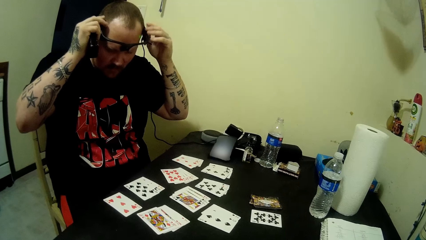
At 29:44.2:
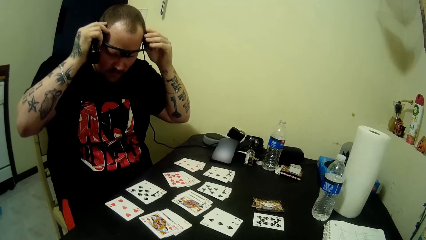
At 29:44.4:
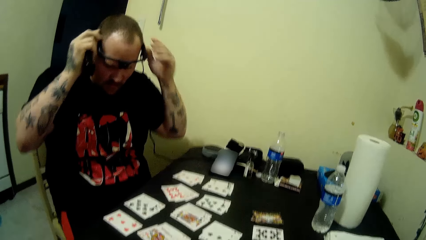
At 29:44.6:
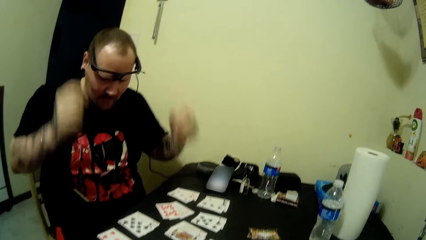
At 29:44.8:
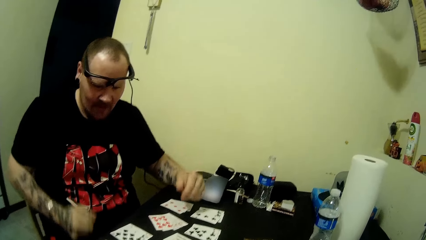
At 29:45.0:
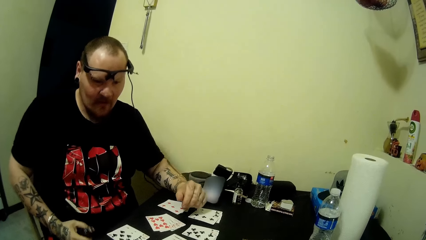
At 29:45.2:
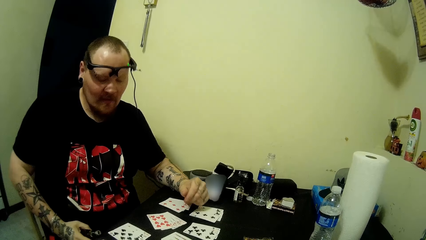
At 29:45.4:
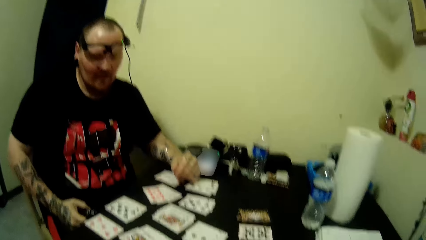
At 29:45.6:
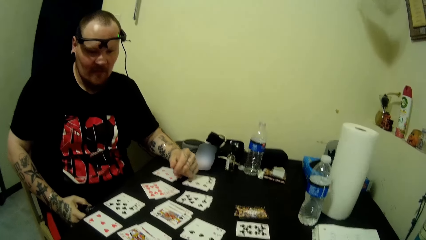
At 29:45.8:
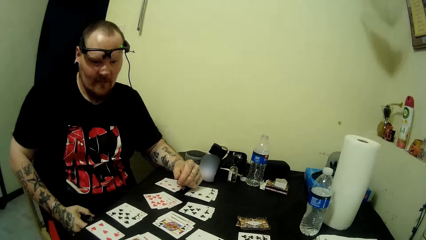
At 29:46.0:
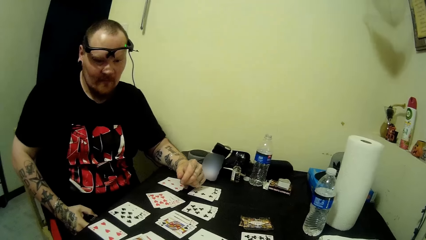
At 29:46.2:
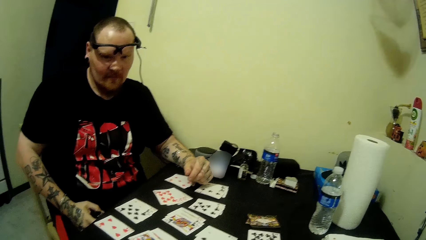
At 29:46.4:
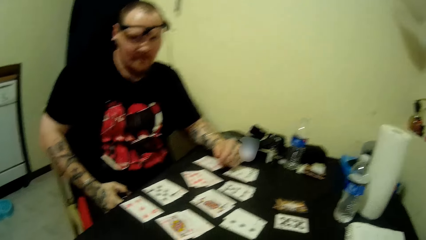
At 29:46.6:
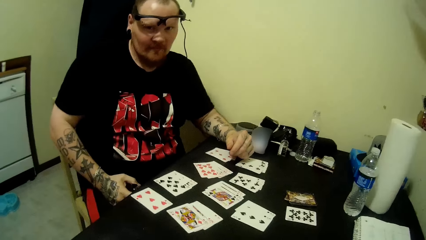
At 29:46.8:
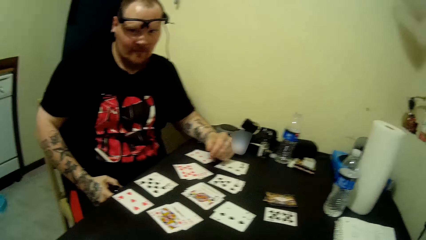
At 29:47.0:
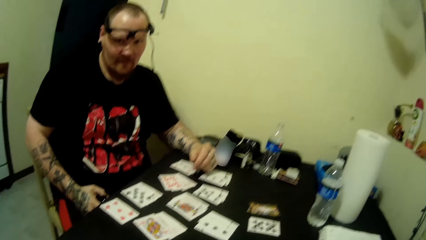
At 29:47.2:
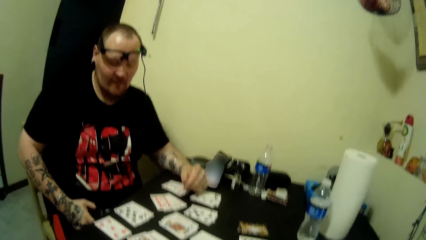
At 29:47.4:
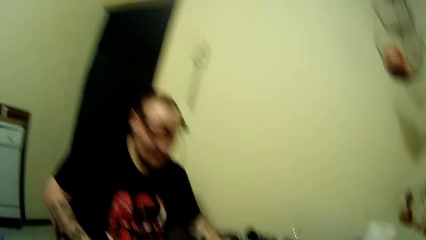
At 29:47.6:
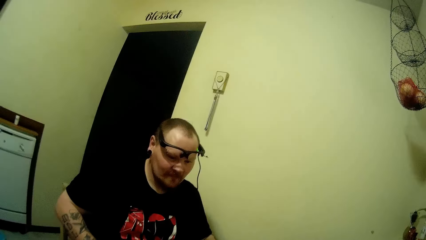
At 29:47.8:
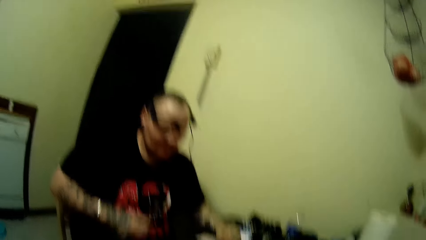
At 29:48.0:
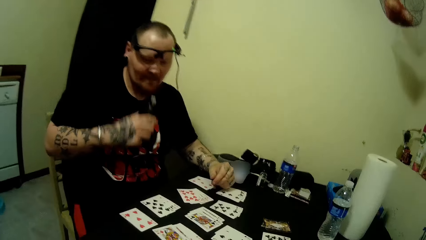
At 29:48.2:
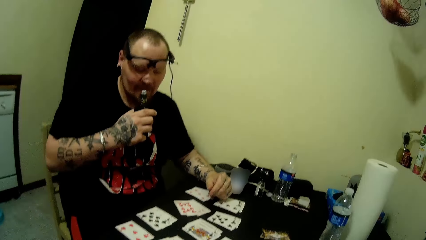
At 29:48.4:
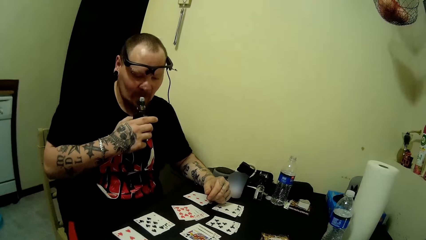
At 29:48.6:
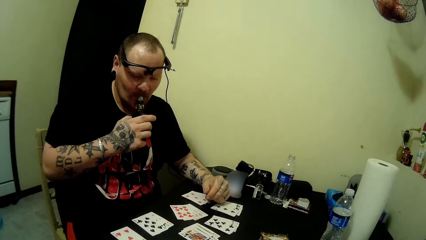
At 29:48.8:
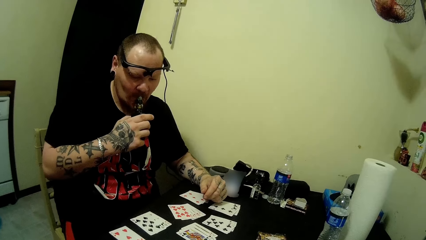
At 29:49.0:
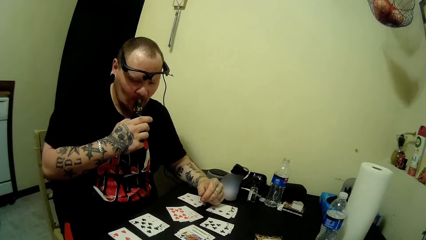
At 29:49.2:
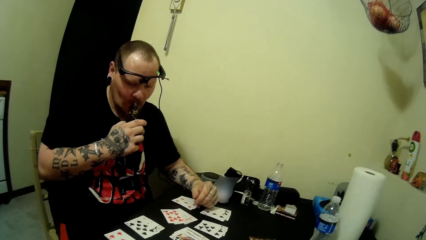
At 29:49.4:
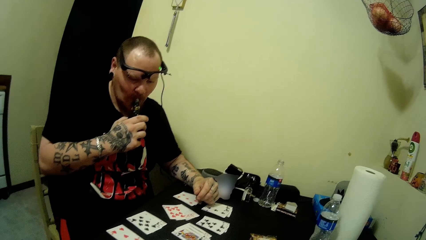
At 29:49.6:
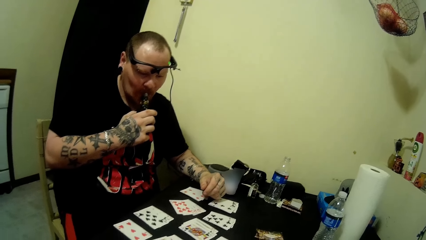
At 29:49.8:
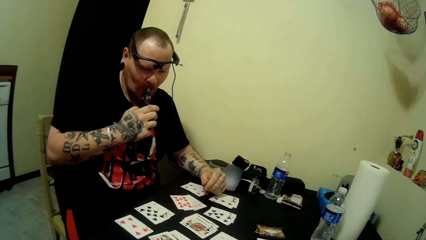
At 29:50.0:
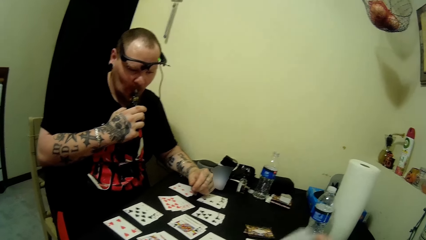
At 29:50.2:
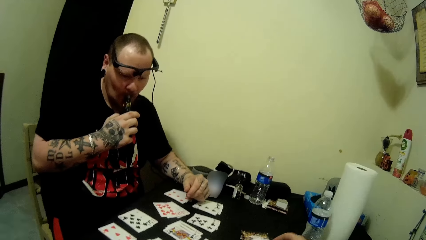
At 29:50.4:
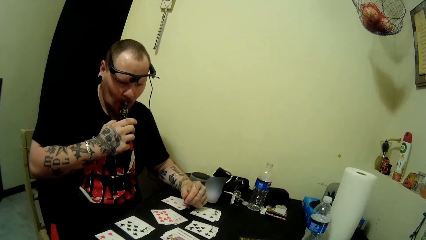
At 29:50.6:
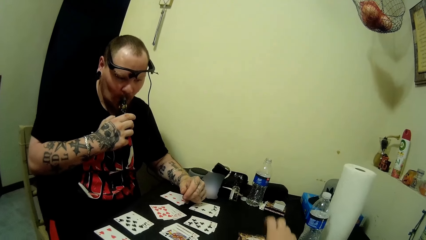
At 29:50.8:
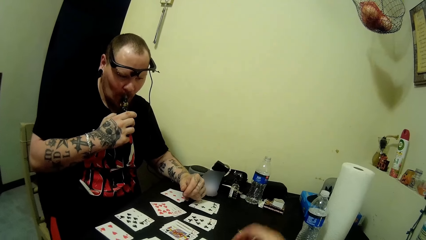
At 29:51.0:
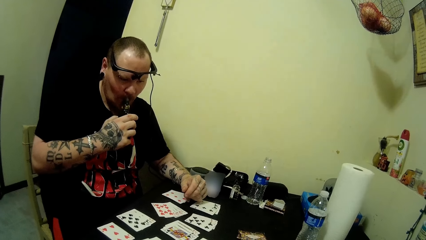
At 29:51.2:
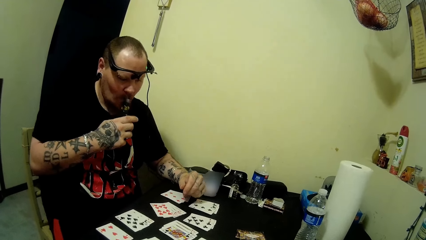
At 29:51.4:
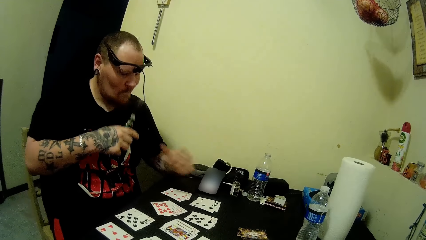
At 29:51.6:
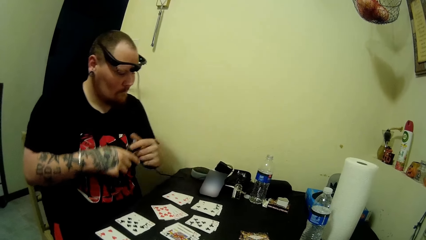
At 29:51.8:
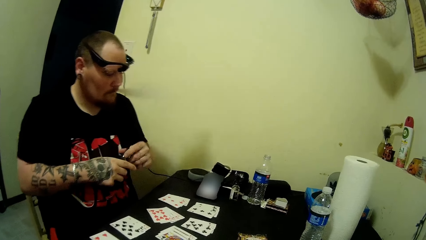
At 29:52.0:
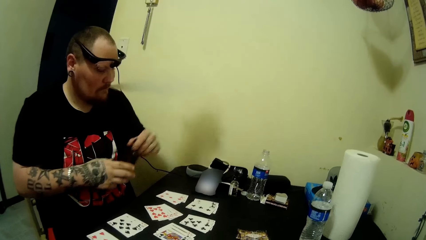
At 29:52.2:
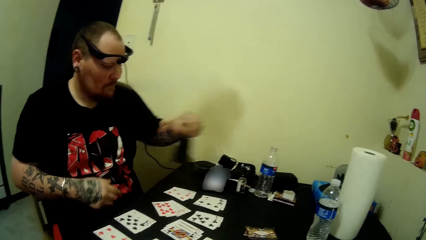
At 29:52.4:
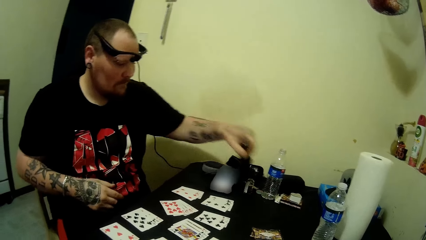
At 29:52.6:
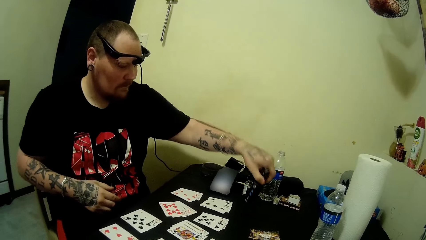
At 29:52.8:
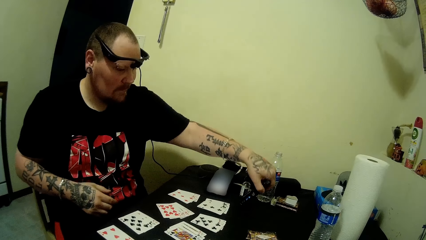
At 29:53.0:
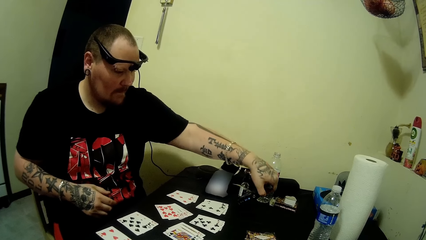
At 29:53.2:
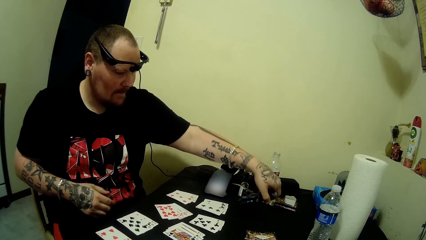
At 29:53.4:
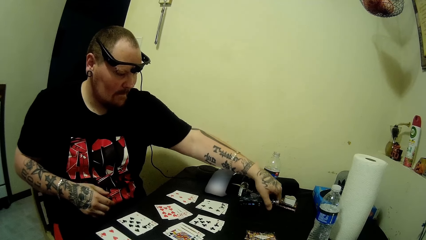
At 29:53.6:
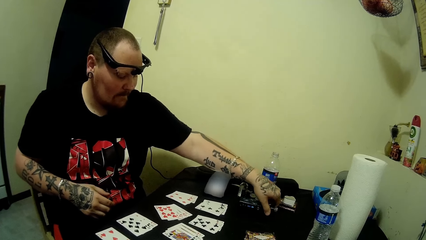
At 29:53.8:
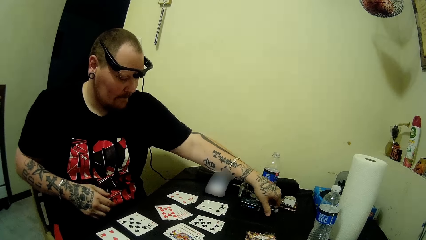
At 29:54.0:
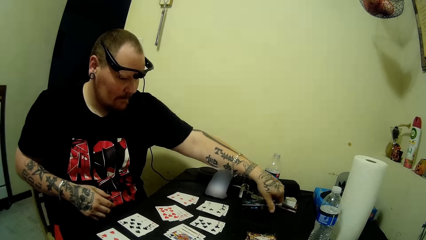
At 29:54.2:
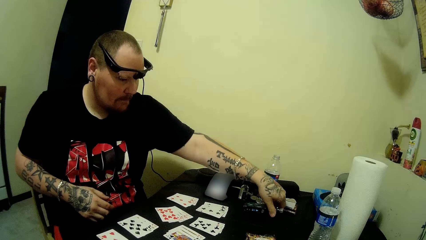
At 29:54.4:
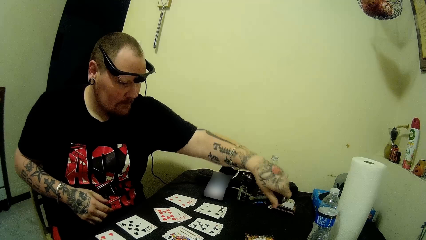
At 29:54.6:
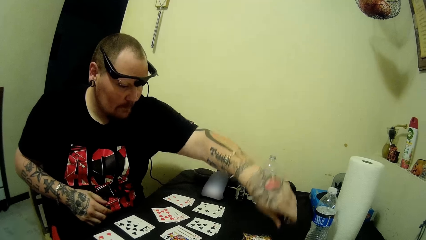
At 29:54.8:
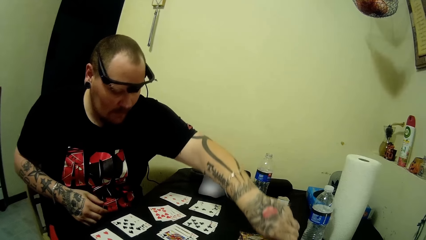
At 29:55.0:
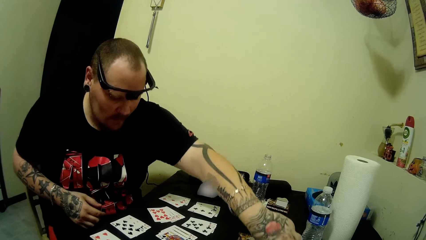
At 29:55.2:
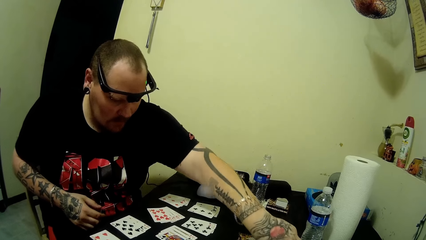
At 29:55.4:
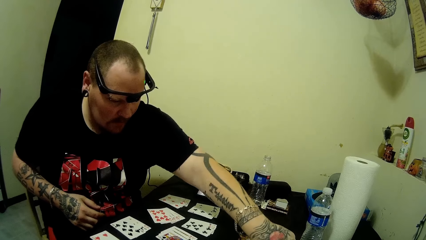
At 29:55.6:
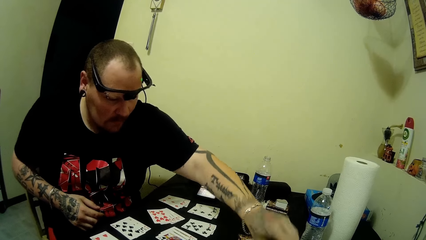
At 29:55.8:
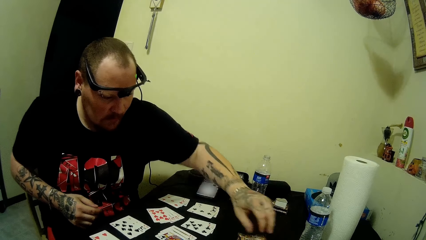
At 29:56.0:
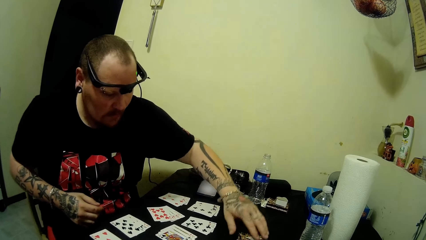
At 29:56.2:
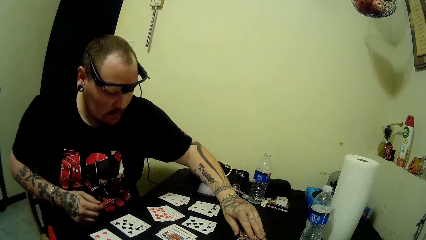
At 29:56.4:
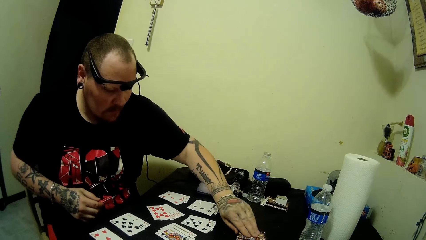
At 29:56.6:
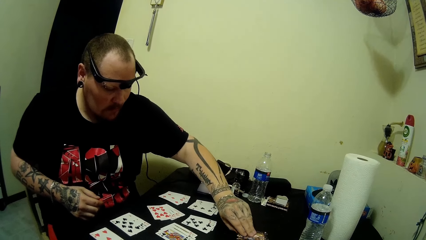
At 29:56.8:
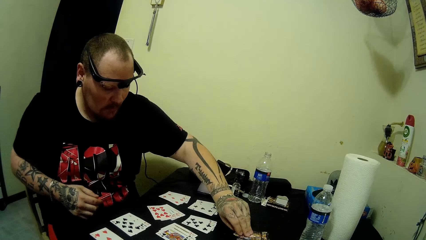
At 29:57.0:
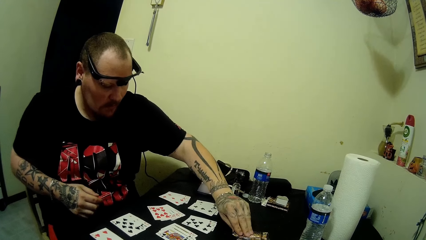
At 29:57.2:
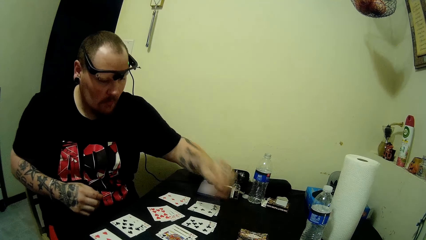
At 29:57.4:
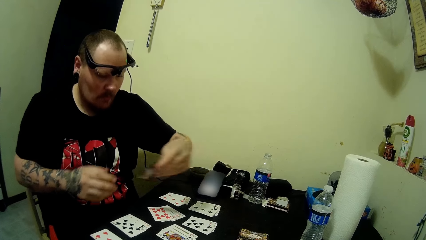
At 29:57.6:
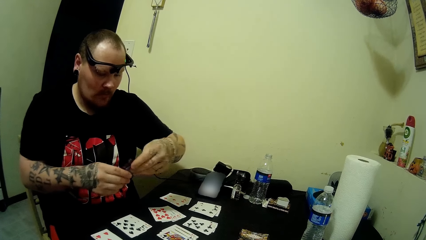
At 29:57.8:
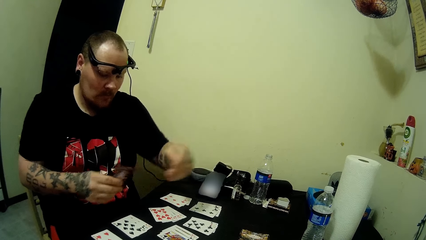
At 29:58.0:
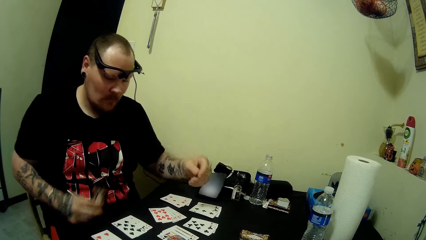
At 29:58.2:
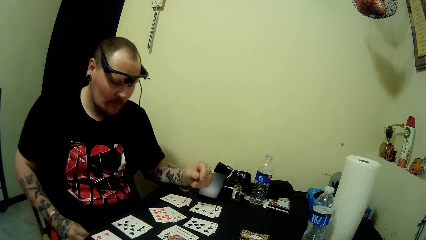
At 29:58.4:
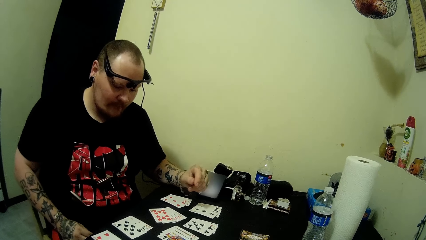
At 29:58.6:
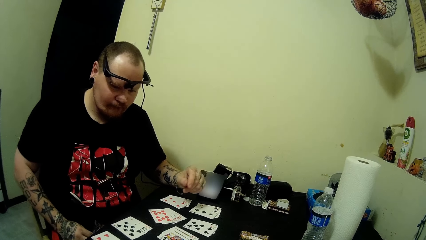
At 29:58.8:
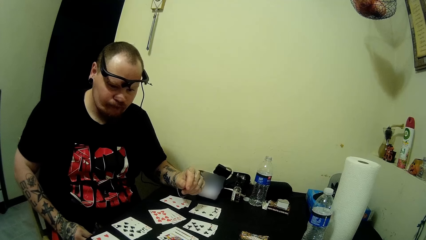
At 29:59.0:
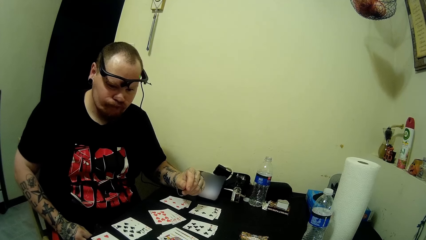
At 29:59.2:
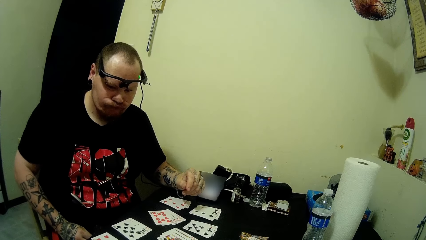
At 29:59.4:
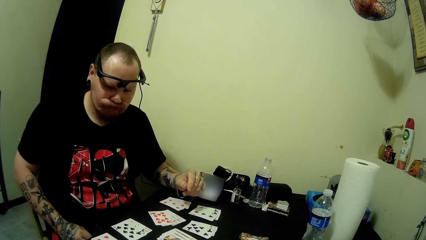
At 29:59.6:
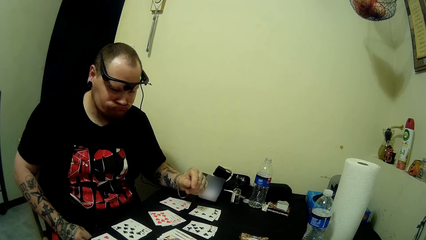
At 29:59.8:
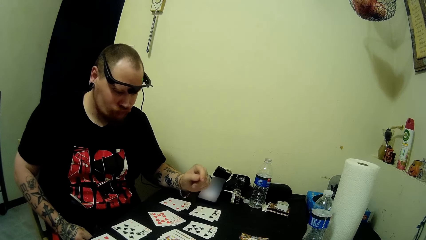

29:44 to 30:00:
A man smokes from a smoke pipe. The camera wearer lifts her hand. The man drops the smoke pipe on the table. The man picks a card from the table. The man looks at the cards.
